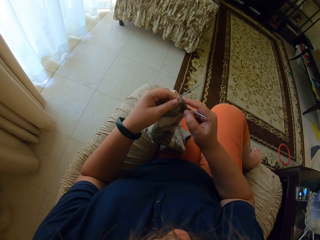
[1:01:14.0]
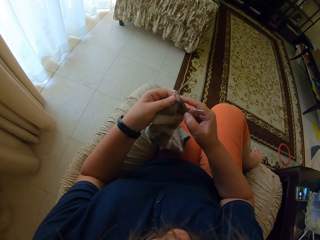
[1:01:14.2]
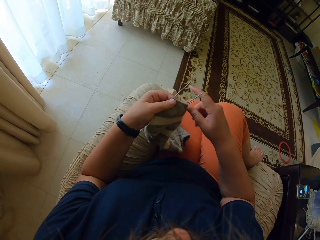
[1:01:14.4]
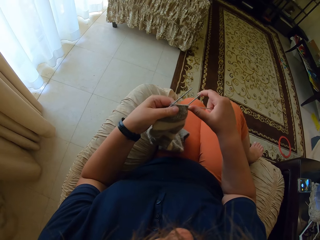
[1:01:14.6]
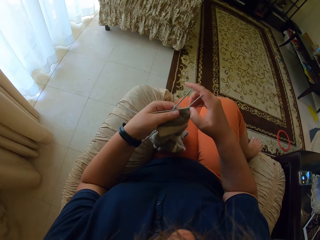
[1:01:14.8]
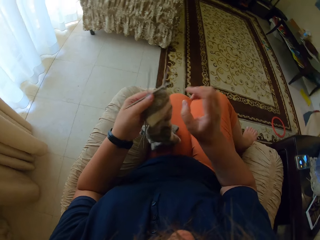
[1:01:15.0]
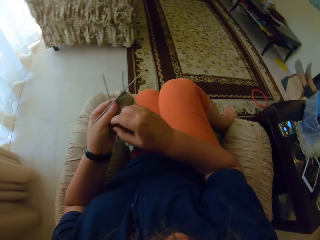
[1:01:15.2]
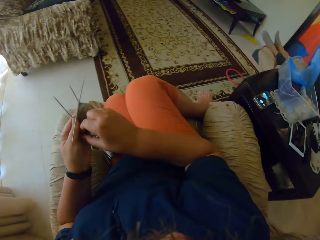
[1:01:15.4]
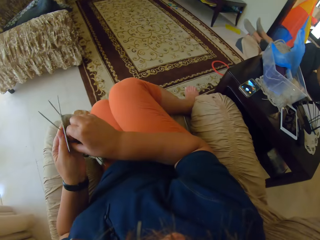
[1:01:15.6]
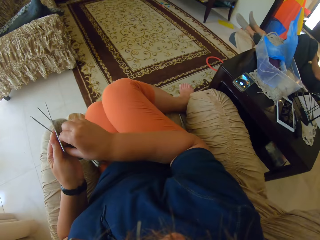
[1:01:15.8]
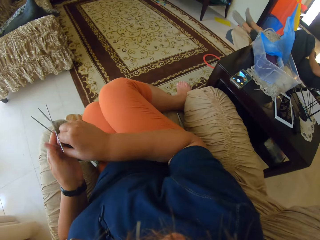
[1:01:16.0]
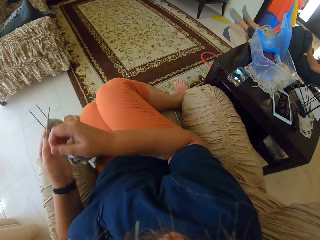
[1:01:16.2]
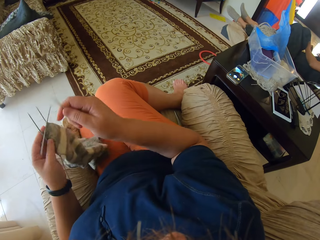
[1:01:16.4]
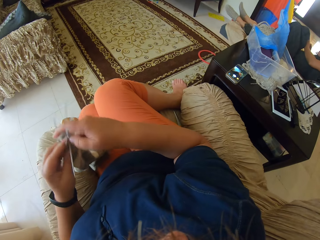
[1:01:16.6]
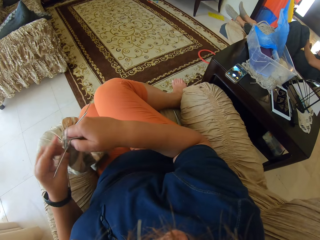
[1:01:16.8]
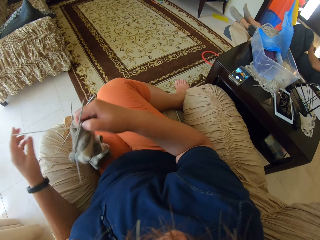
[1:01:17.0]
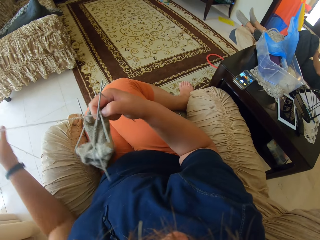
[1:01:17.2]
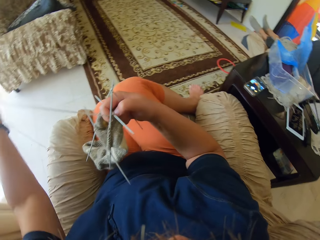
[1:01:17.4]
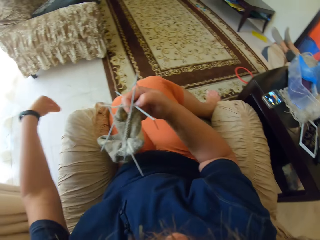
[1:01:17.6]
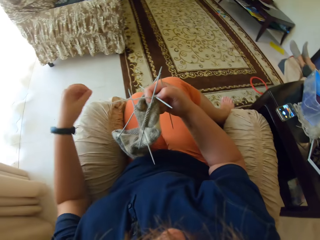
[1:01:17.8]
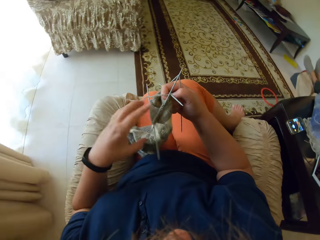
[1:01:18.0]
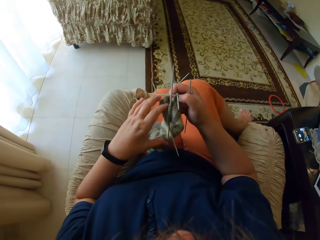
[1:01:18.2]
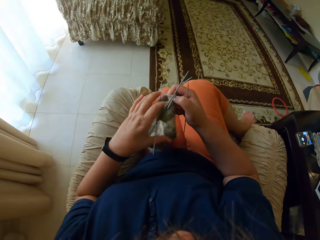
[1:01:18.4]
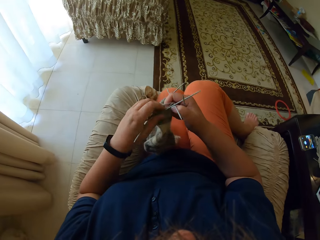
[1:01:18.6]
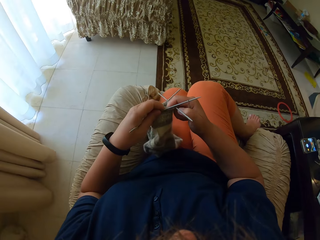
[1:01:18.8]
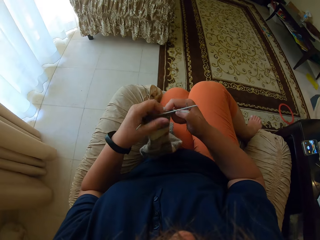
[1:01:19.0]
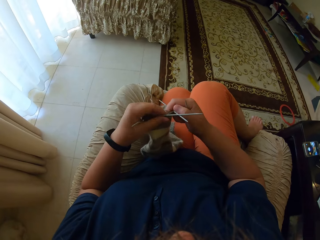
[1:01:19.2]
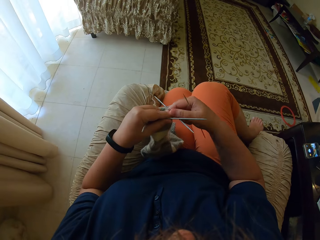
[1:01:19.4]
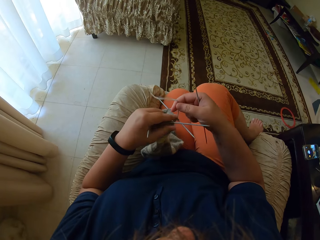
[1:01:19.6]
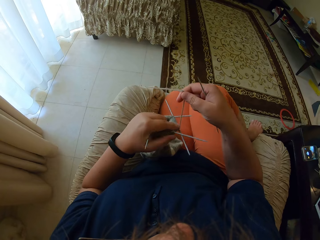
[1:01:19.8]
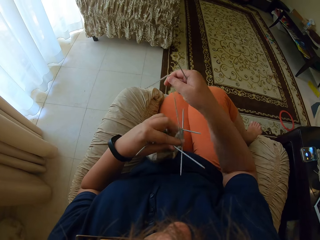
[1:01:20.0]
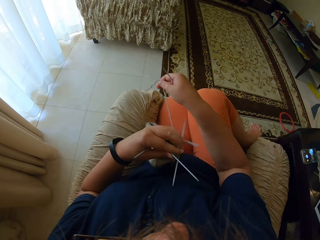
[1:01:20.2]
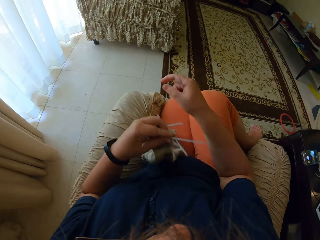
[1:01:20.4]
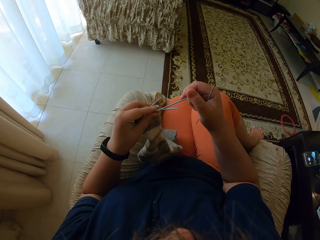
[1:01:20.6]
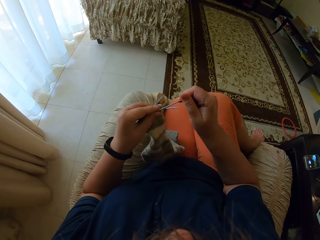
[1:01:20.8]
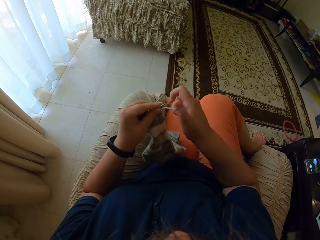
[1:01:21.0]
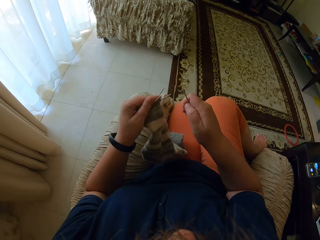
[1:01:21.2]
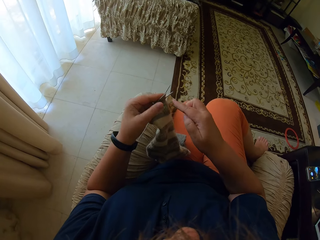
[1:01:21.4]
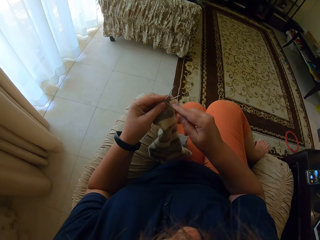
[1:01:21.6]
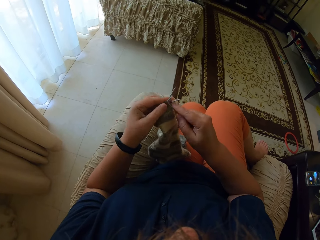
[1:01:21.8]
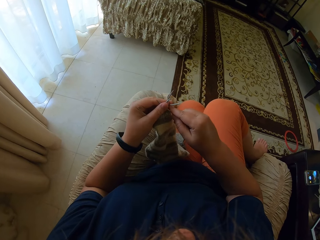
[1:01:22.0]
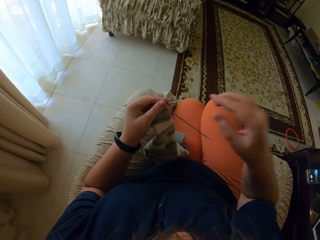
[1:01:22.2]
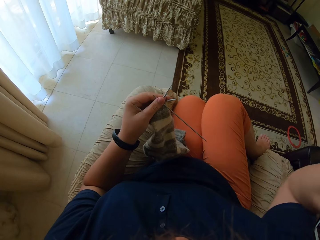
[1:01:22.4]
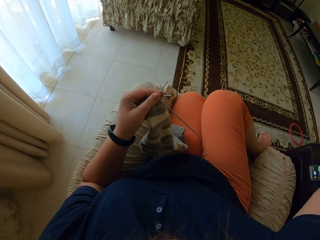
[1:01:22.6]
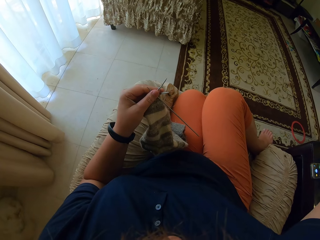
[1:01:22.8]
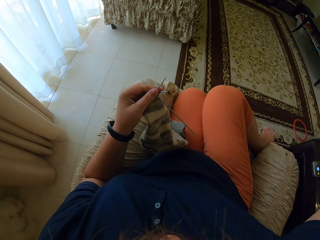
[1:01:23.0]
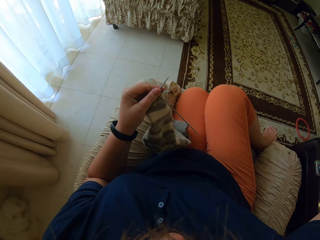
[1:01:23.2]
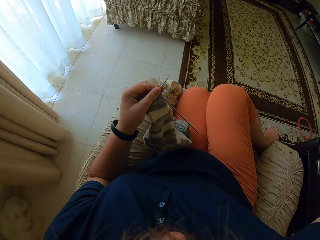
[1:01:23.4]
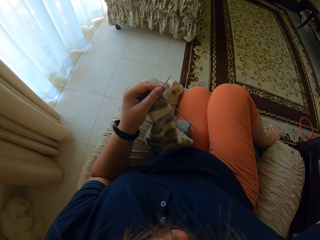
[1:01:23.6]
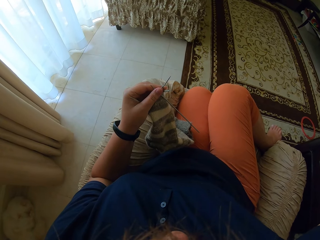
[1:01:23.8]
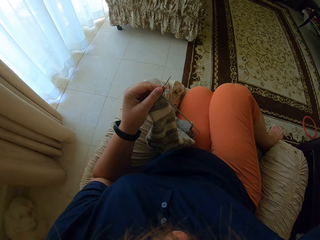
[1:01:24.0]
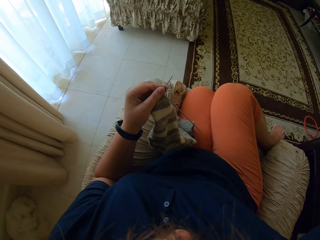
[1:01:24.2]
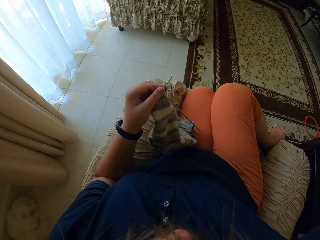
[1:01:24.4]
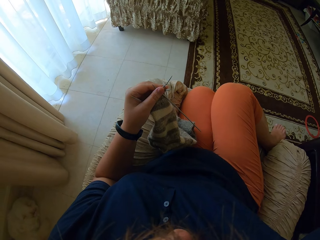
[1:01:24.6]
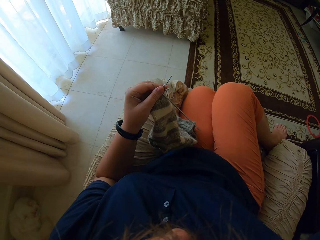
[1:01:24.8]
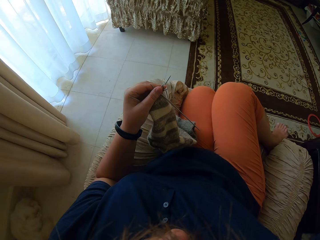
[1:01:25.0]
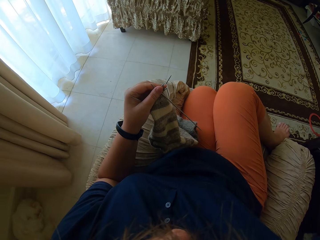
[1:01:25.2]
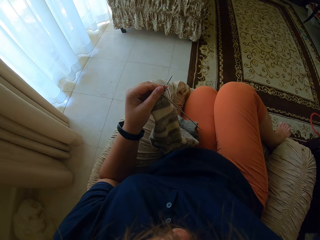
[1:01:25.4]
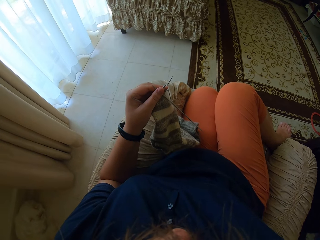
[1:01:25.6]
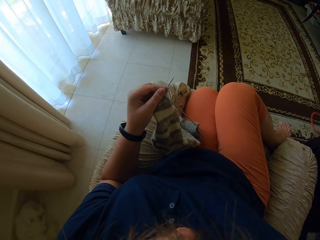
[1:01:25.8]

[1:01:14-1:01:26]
The camera wearer picks a crochet with her right hand. She straightens the yarn with her left hand. She straightens the yarn with her left hand again. She holds the socks and the crochets with the left hand. She adjusts the camera.
